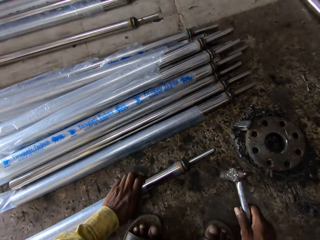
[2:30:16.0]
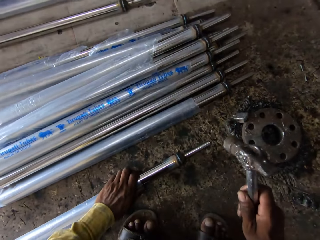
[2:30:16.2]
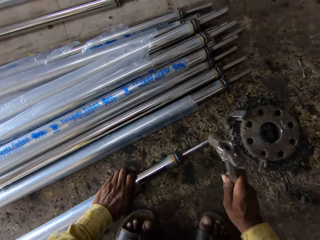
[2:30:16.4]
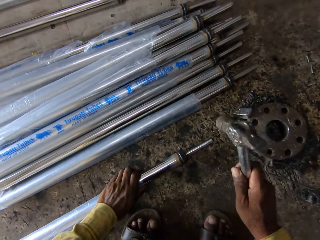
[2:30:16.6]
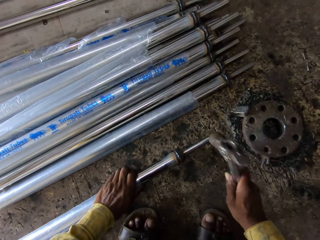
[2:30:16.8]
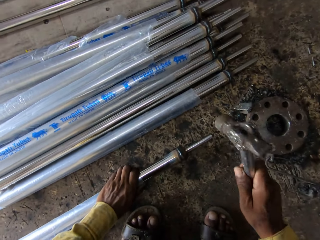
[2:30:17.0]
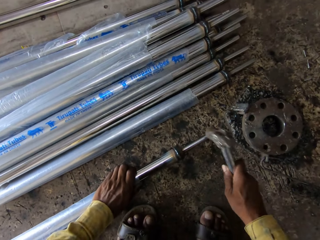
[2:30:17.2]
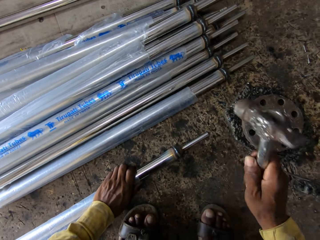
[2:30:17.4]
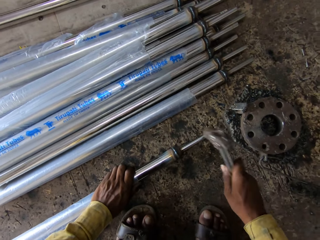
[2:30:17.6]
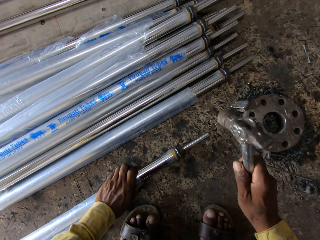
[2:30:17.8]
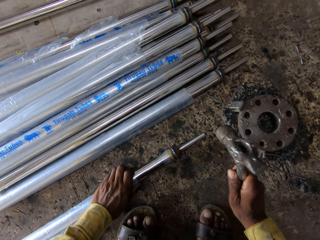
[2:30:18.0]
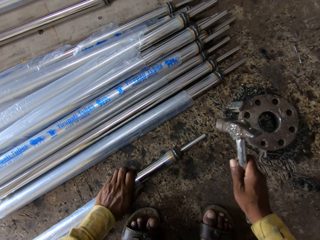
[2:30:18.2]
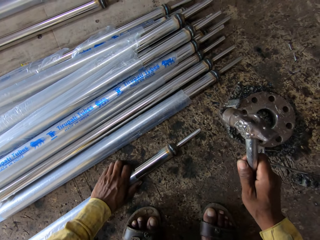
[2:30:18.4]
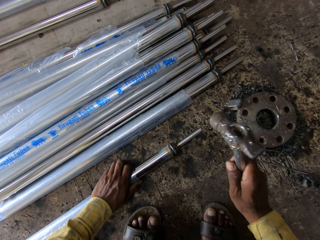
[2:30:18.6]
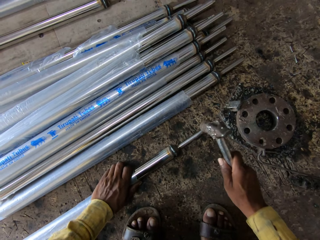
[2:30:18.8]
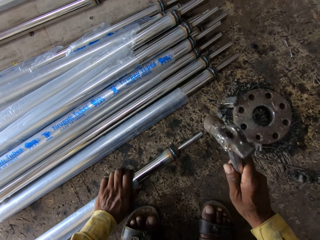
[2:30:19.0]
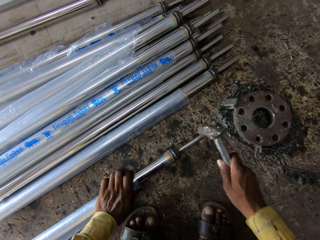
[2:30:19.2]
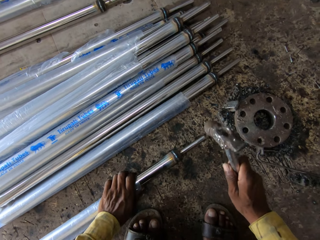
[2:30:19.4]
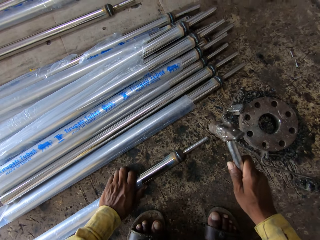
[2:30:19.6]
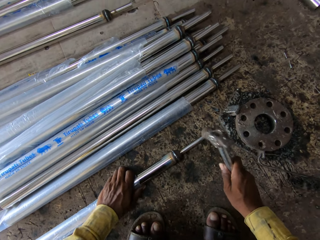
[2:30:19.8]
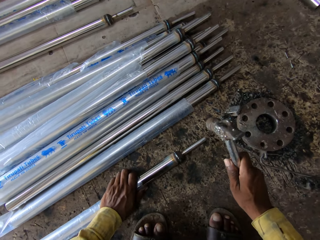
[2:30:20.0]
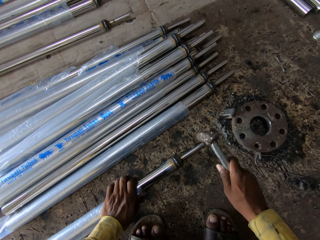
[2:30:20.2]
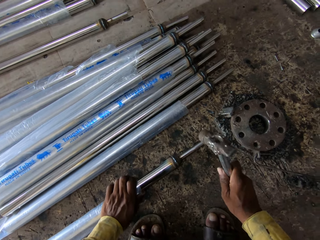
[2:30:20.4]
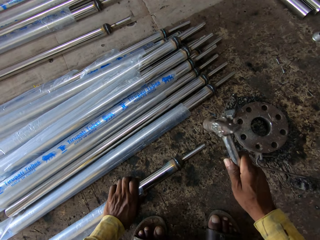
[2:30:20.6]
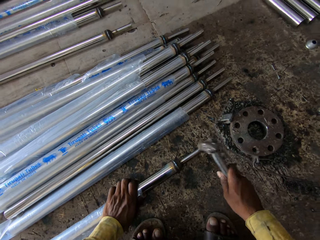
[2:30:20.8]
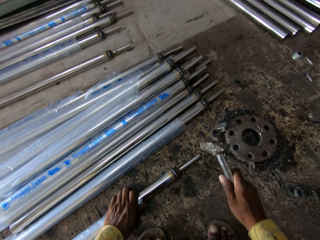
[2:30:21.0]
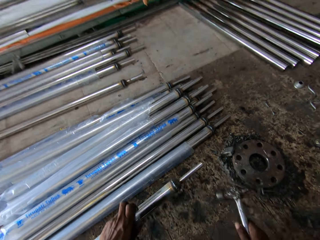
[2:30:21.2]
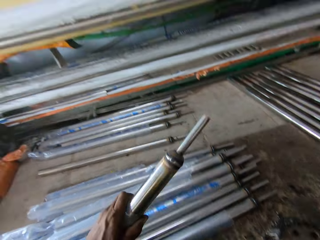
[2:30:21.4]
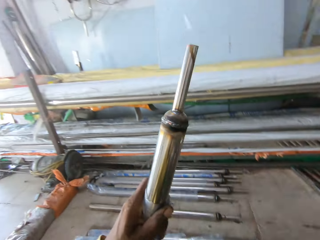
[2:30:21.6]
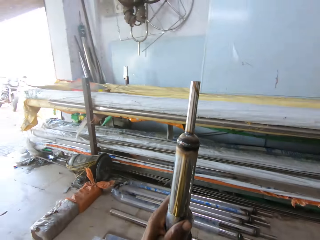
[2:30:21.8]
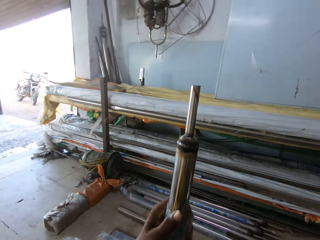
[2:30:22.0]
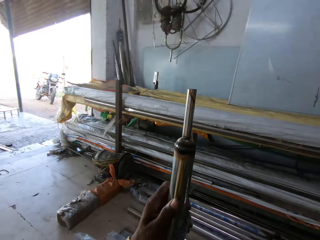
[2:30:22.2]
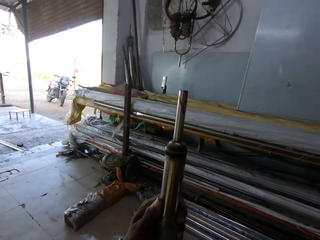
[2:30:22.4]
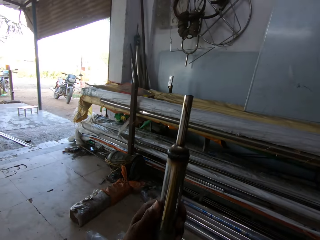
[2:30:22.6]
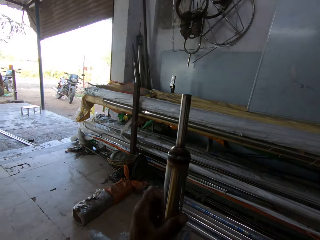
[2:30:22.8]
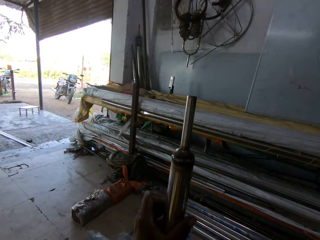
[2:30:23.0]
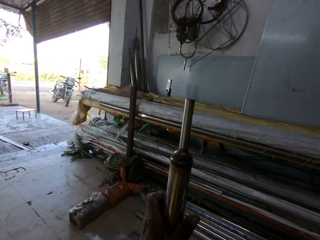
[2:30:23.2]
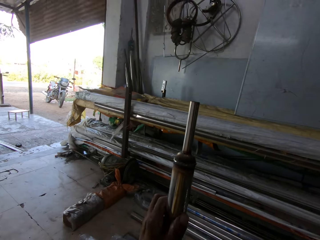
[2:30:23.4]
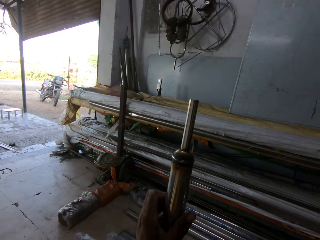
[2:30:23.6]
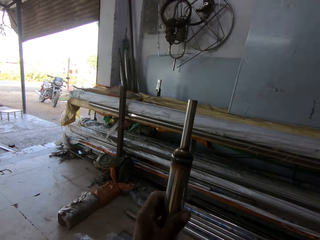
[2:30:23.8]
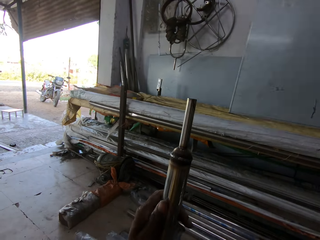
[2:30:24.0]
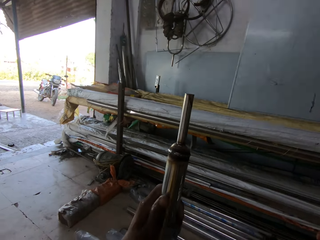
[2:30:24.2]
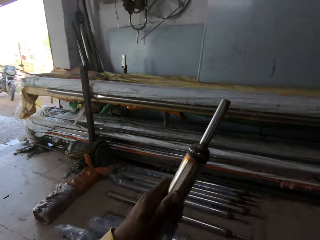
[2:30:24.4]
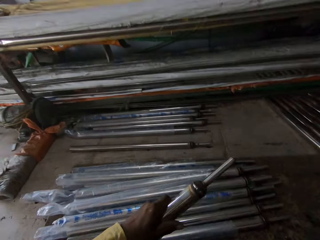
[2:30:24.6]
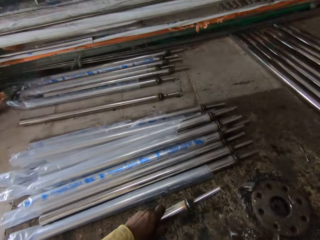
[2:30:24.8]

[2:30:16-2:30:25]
The camera wearer puts the metal rod on the ground. They lift the hammer. They hit the metal rod with the hammer. They lift the metal rod. They stand the metal rod. They touch the metal rod. They stare at the metal rod.

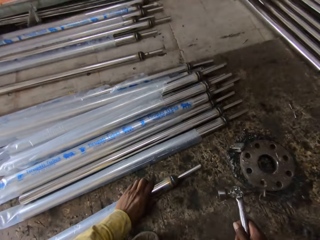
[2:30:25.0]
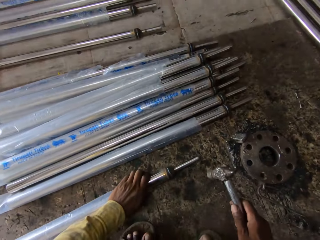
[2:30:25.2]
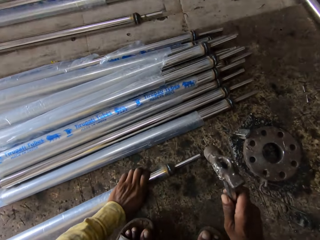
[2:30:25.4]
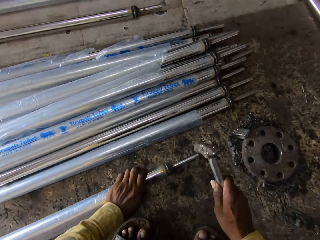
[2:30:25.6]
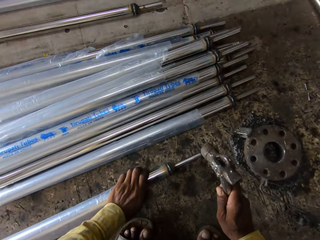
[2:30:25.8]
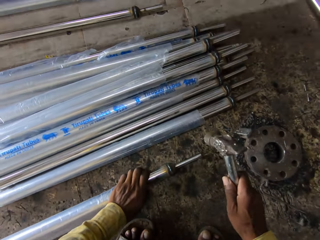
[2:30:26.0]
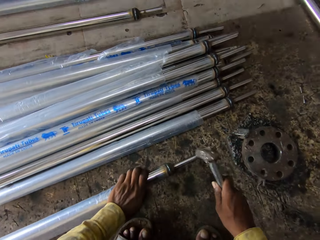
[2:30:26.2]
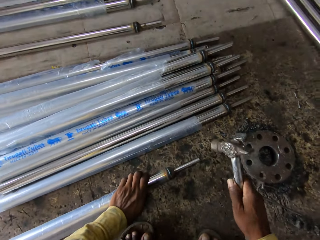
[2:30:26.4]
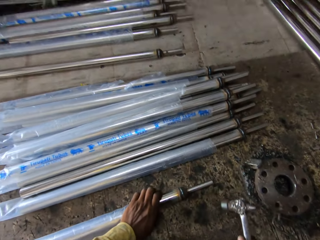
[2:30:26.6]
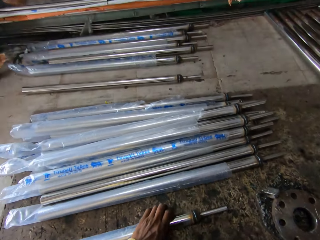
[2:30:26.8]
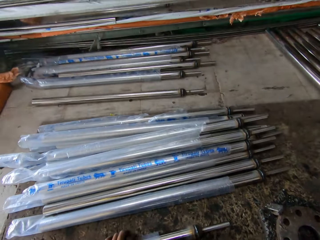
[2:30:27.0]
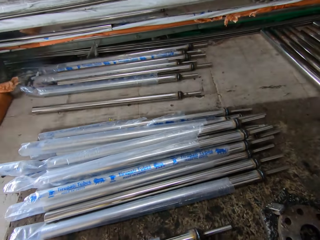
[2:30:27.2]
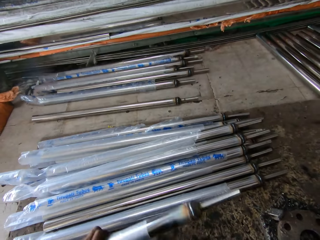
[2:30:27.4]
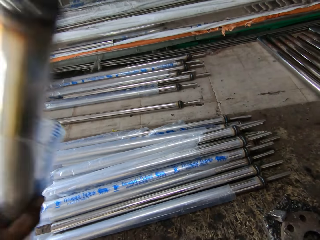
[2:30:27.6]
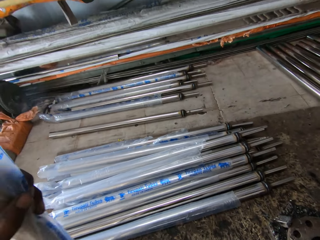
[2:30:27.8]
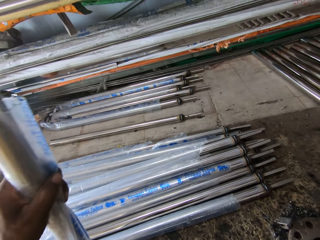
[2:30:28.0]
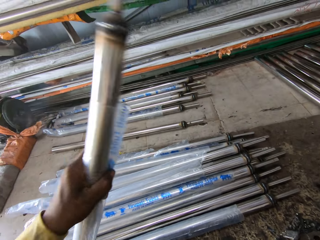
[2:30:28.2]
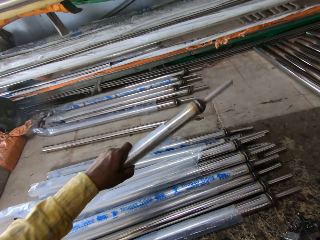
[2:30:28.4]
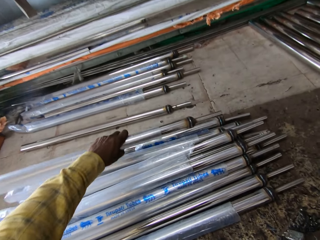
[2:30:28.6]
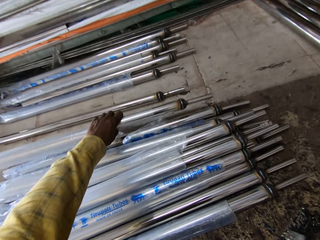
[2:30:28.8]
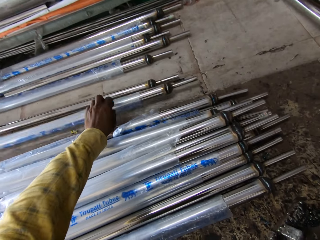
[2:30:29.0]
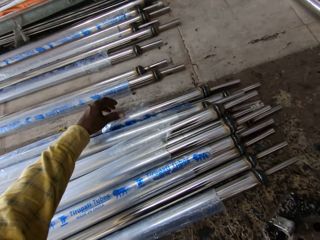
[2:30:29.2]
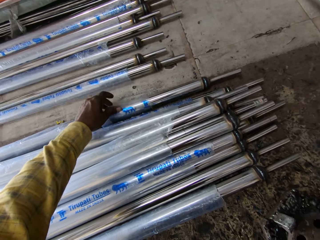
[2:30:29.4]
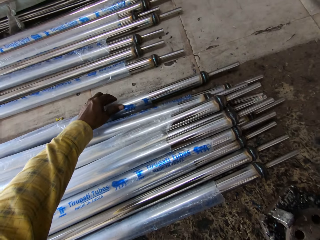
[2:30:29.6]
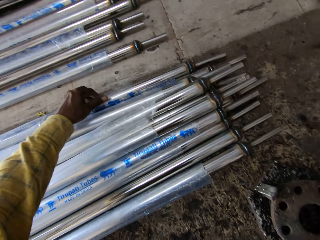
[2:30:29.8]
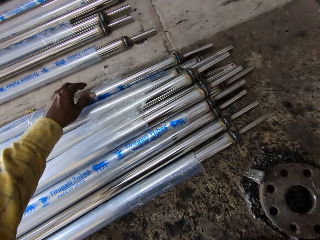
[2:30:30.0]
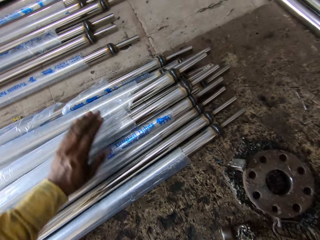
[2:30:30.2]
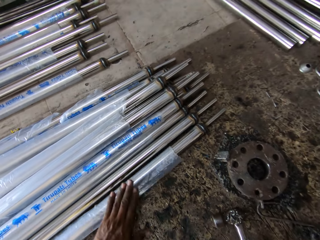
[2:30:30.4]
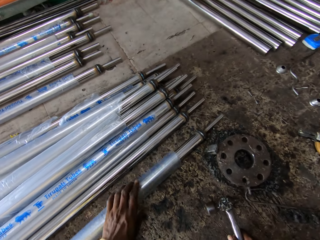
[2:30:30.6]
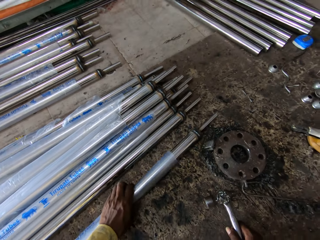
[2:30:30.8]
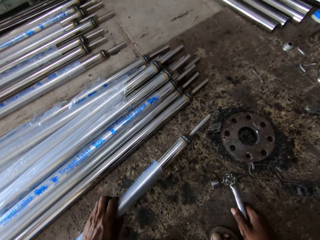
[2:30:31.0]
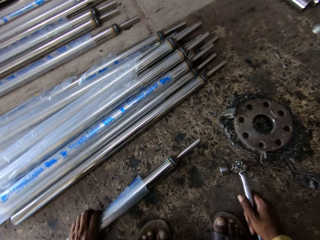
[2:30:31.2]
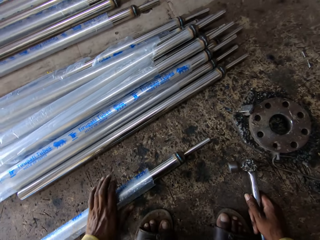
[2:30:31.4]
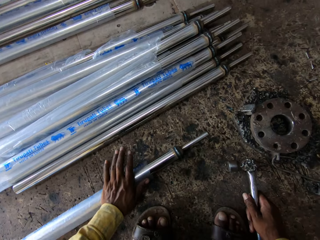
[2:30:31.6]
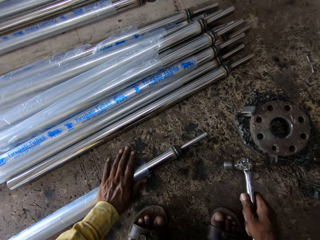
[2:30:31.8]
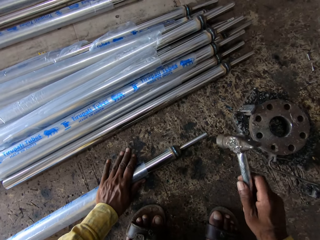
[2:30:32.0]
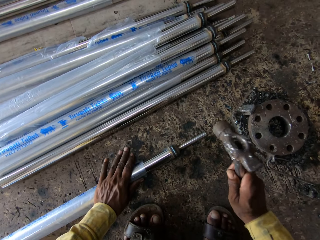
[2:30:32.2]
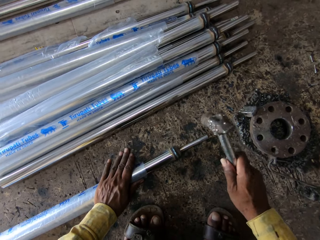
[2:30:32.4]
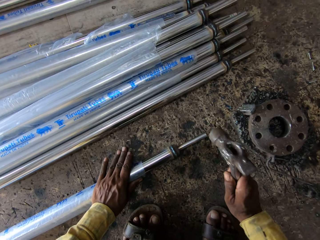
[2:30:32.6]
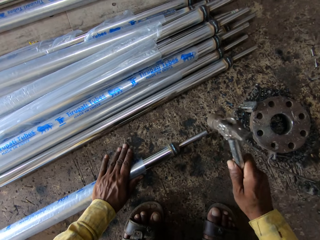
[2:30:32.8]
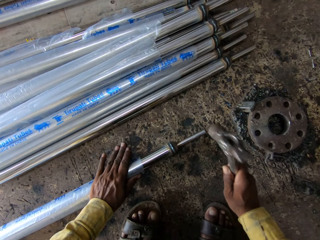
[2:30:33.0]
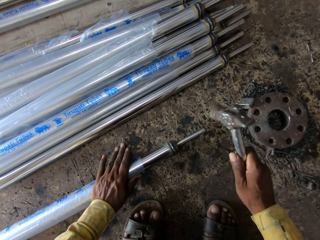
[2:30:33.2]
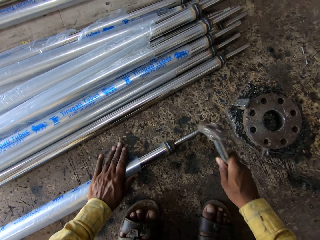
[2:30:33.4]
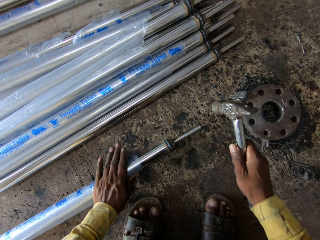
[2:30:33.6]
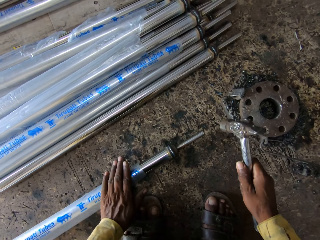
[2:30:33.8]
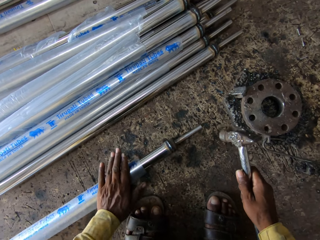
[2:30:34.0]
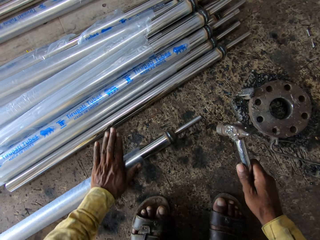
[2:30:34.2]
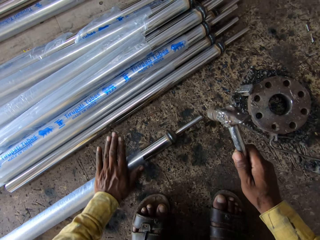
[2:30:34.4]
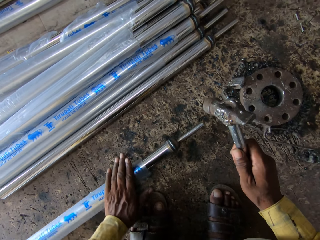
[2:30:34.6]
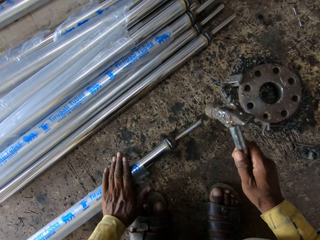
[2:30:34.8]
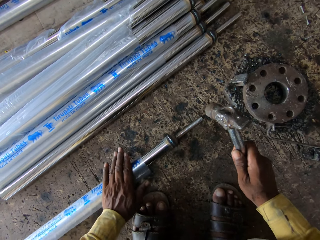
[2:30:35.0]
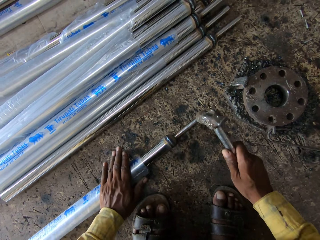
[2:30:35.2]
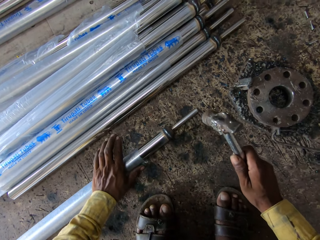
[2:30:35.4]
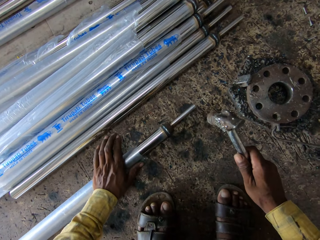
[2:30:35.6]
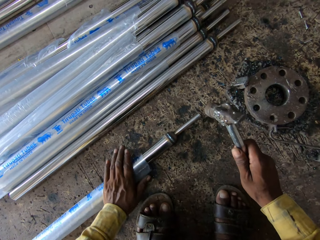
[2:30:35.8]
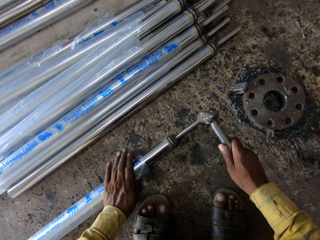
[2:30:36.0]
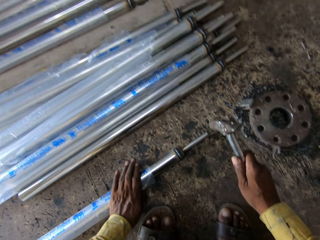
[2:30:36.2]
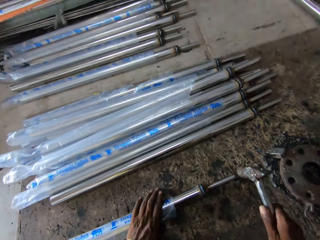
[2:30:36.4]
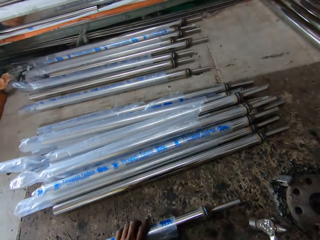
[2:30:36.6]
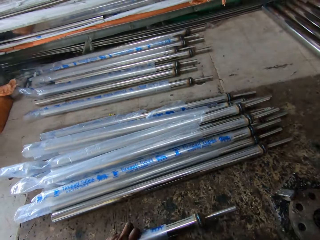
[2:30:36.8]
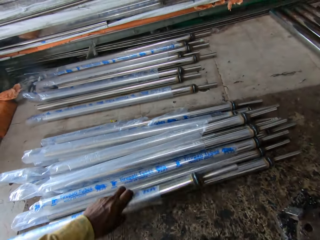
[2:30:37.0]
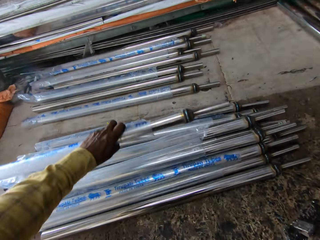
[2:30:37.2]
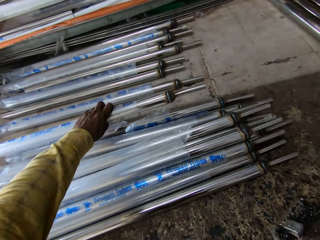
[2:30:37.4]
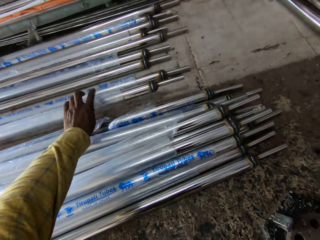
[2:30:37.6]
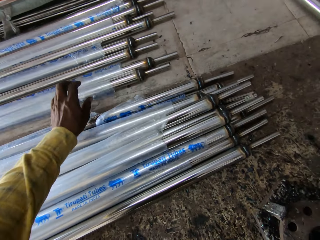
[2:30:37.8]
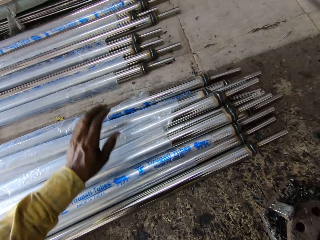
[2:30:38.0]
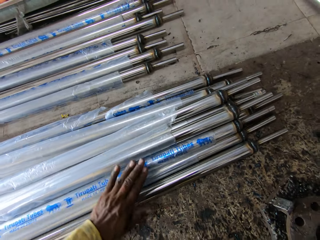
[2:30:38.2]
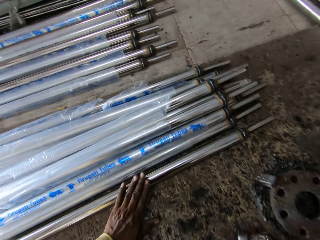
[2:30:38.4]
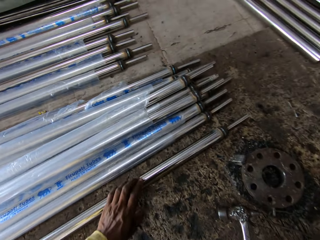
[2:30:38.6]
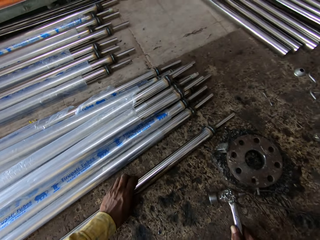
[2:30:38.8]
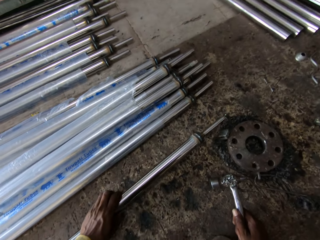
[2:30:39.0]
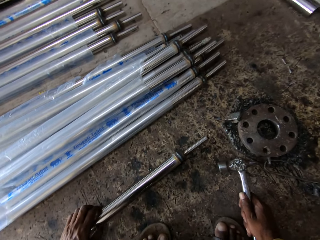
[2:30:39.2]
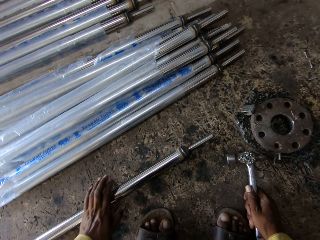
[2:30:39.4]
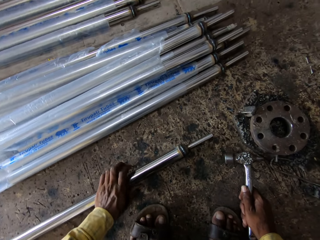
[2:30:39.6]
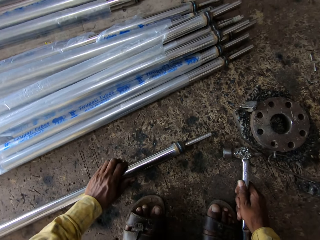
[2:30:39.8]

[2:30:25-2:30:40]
The camera wearer moves the metal rod. They put the metal rod on the ground. They lift the hammer. They hit the metal rod with the hammer. They pull back the hammer. They lift the metal rod. They stand the metal rod. They move the metal rod. They put the metal rod aside. They touch the metal rod. They move the left hand. They pull the metal rod. They take the metal rod. They lift the hammer. They hit the metal rod with the hammer. They roll the metal rod. They move the metal rod down. They hit the metal rod with the hammer. They pick up the metal rod. They lift the metal rod. They put the metal rod aside. They pull back the left hand. They pull the metal rod. They take the metal rod.
